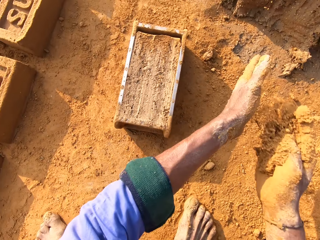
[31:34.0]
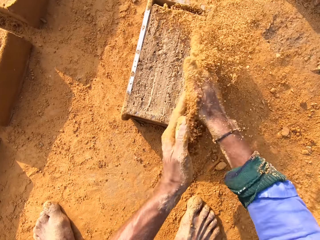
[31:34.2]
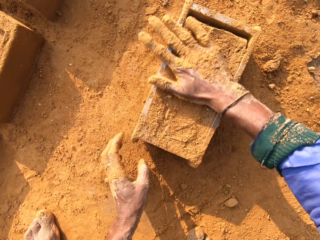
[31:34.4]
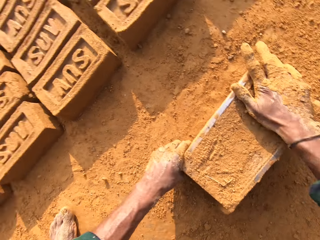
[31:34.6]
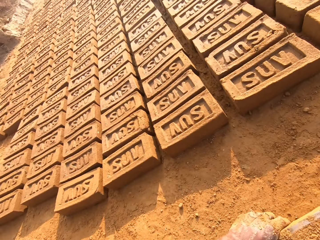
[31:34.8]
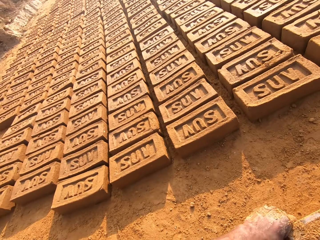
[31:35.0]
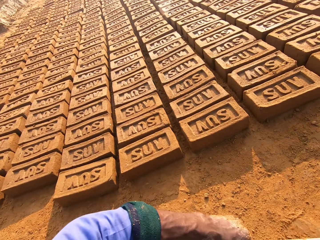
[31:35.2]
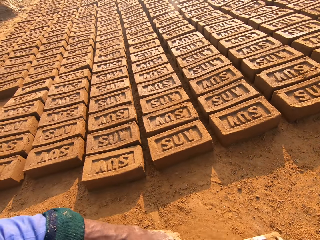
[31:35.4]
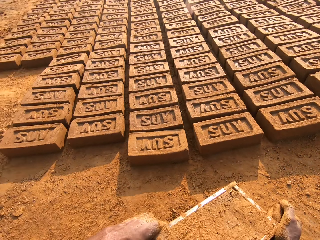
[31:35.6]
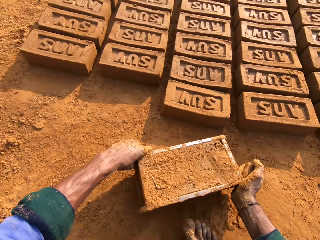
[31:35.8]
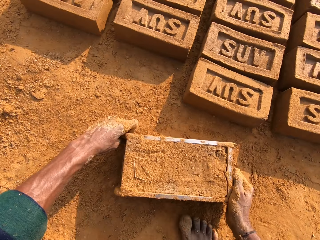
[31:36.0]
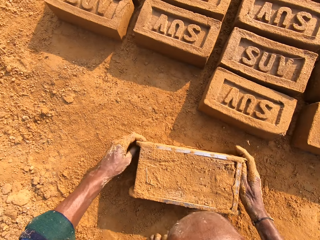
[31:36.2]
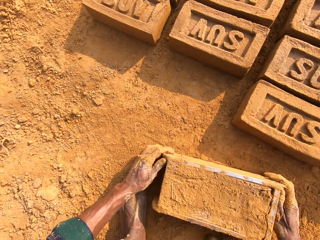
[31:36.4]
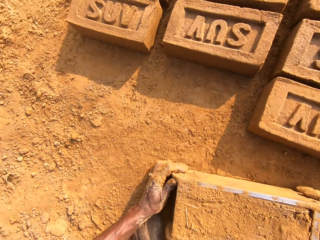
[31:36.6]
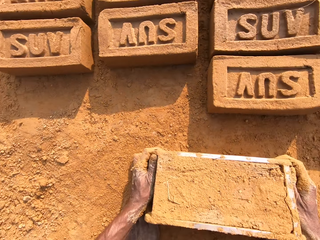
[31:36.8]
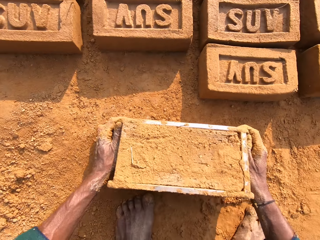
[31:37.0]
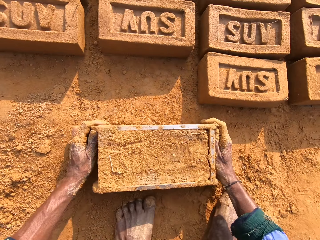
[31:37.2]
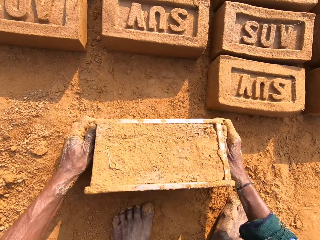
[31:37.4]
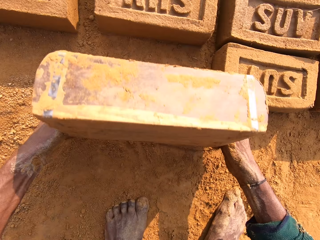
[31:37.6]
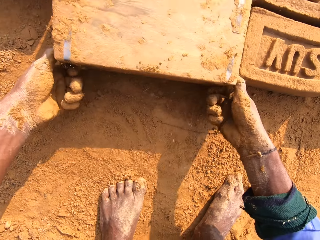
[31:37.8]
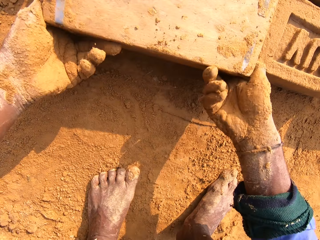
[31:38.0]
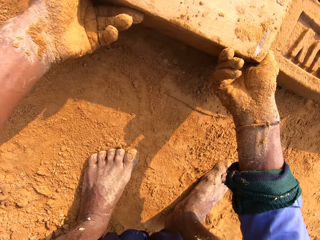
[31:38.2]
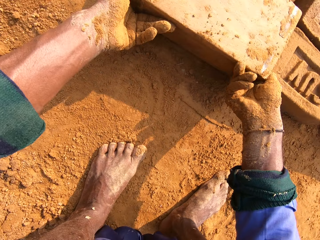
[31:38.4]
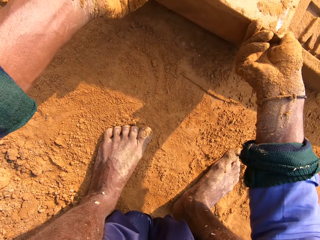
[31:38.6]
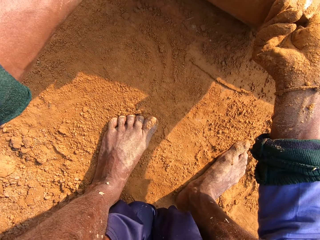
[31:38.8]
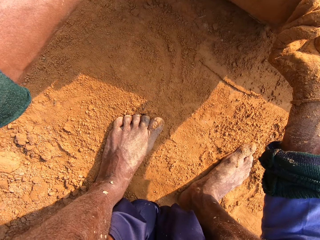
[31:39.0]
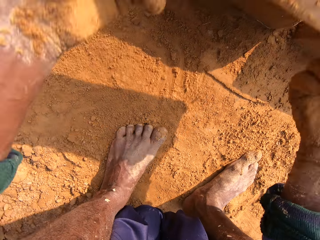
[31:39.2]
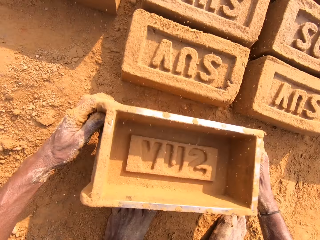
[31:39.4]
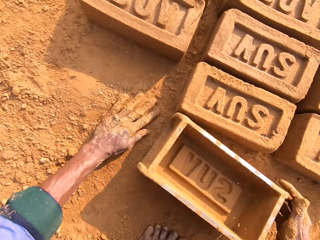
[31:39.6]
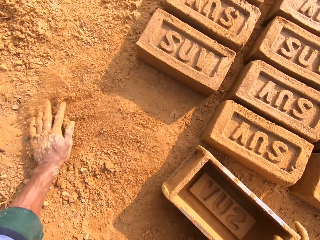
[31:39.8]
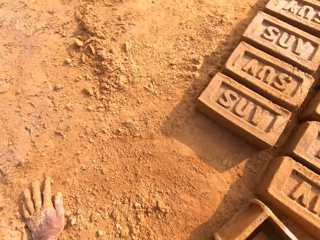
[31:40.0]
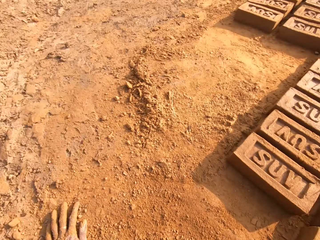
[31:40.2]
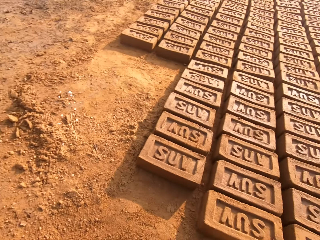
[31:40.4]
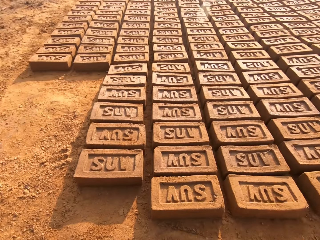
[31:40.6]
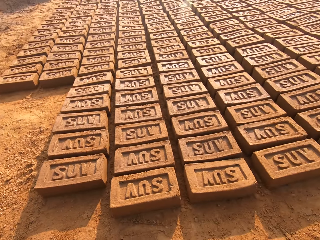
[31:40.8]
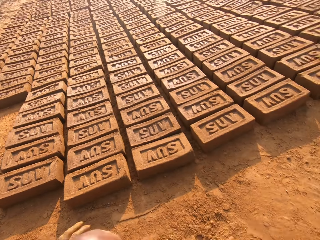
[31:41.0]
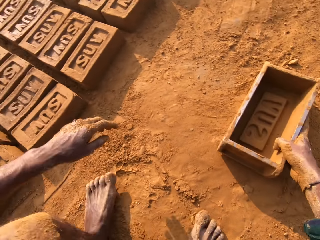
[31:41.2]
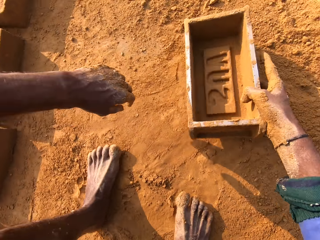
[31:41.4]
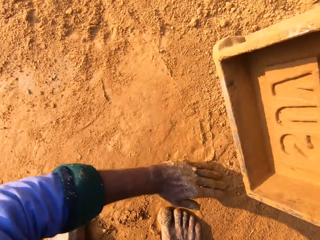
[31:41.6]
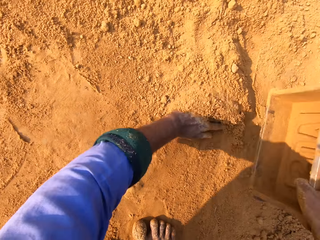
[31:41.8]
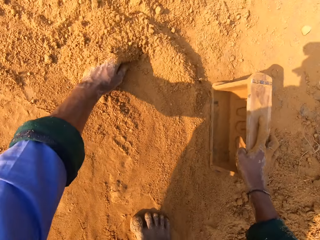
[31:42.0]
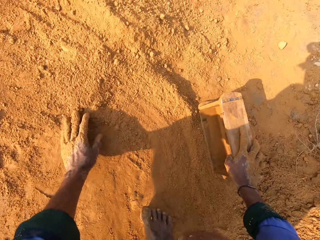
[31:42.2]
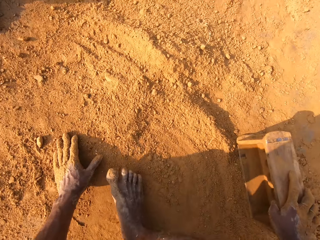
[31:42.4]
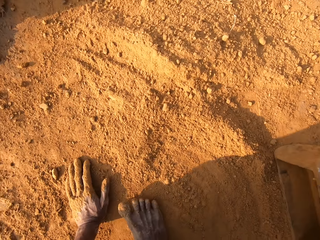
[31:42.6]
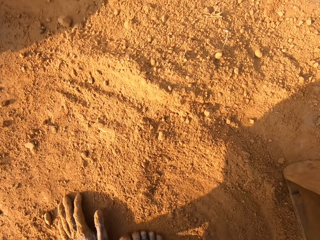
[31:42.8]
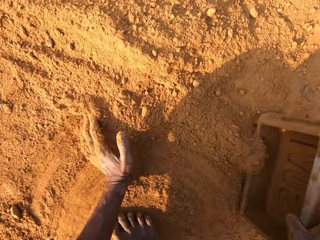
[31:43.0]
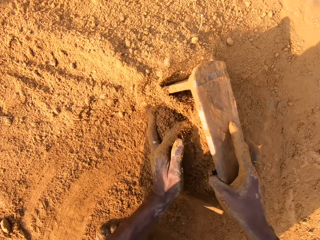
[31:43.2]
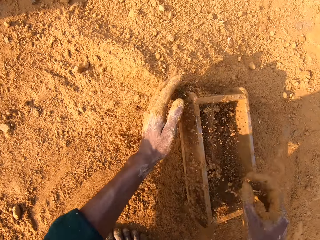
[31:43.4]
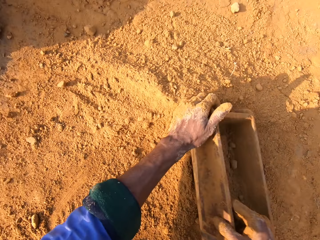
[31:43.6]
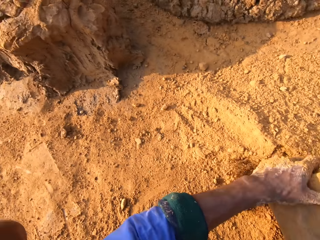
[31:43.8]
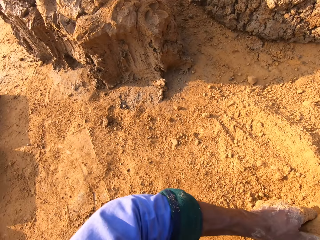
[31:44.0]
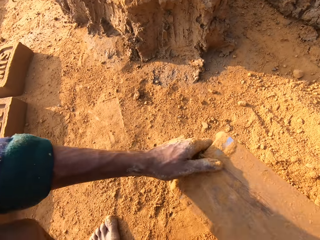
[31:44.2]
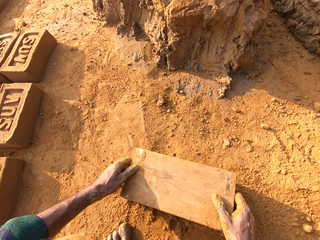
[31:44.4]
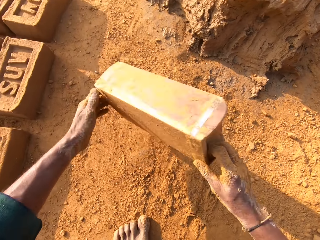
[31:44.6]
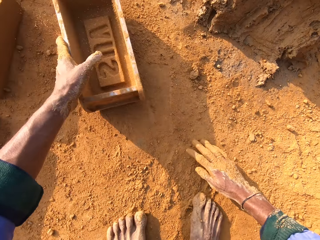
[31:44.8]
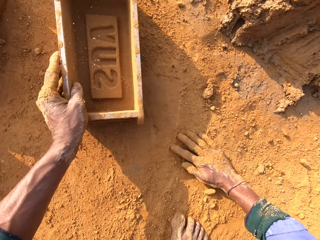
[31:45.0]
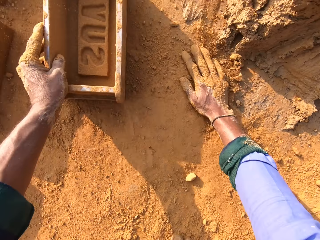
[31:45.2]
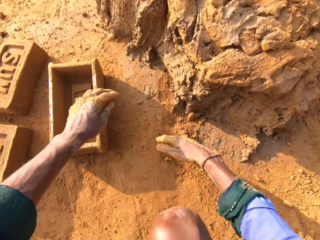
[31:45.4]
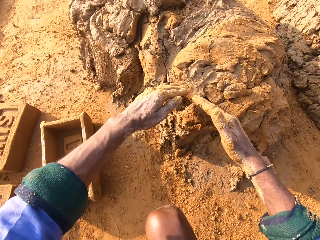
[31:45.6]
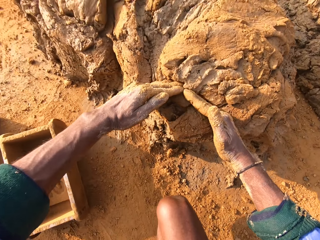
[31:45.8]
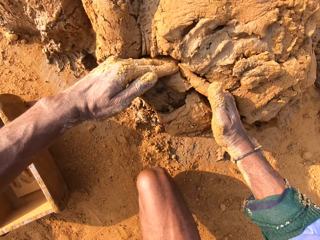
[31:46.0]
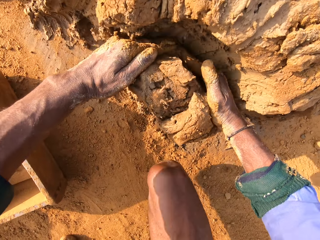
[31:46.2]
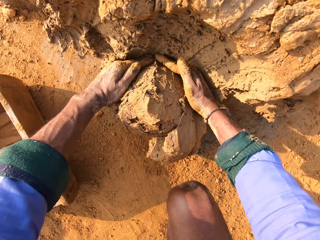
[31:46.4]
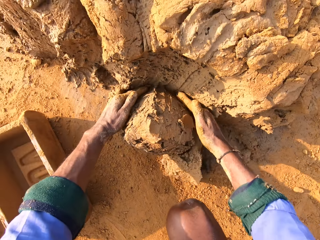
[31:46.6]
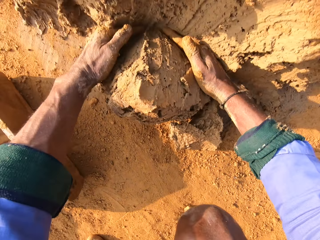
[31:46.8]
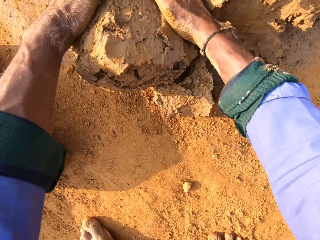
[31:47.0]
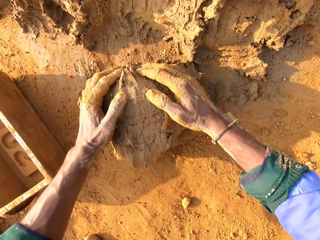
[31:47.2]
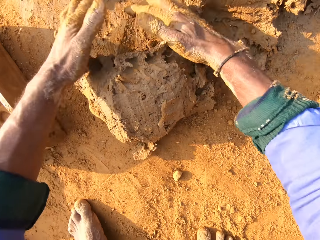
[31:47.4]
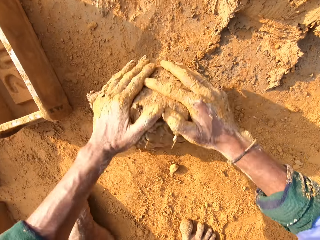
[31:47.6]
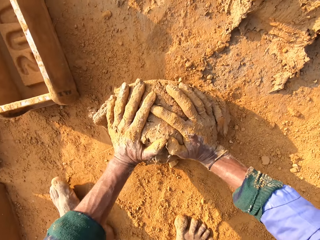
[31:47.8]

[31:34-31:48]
The camera wearer picks the soil and spreads the soil on the mud. They cover the brick mold with soil. They put the brick mold on the ground. They flip the brick mold on the ground. They put the brick mold on the ground again. They remove the mud brick from the brick mold. They touch the soil. They pick the brick mold and touch the soil. They collect soil with the brick mold and put the soil to the brick mold. They pour the soil. They throw the brick mold. They touch the soil, scoop molding clay, and cut the mud.

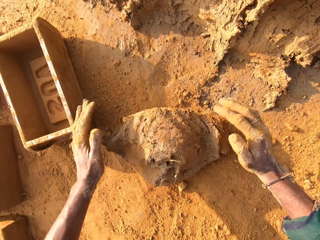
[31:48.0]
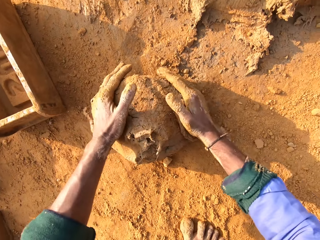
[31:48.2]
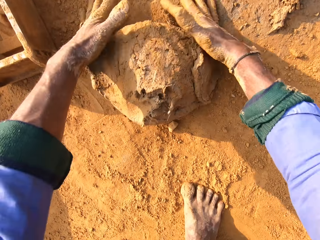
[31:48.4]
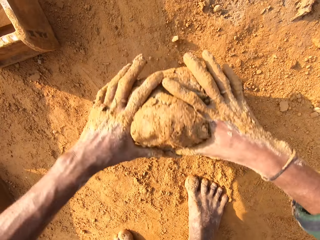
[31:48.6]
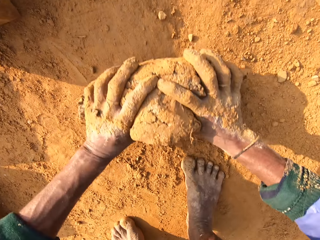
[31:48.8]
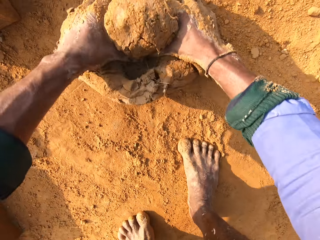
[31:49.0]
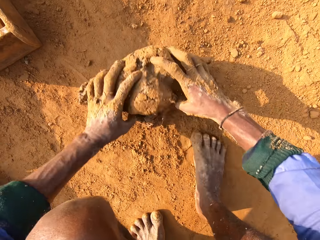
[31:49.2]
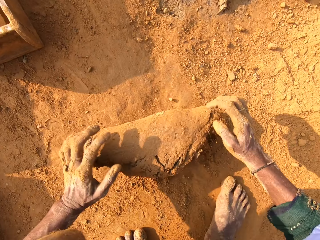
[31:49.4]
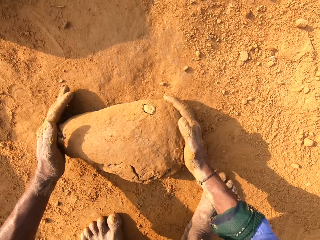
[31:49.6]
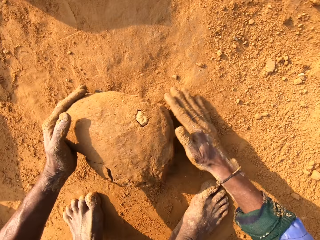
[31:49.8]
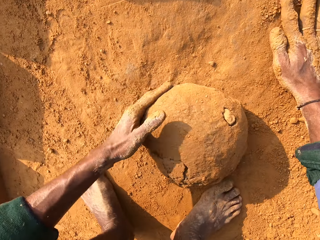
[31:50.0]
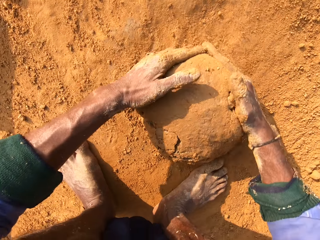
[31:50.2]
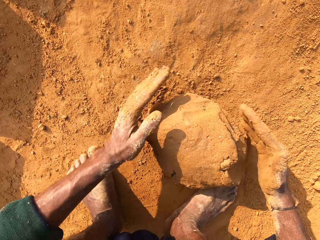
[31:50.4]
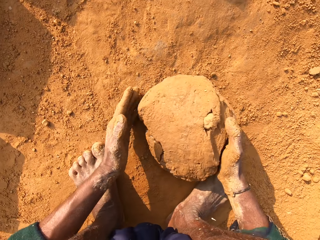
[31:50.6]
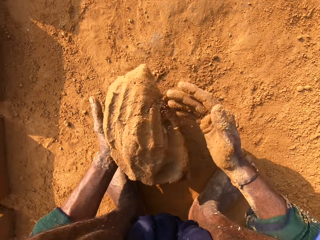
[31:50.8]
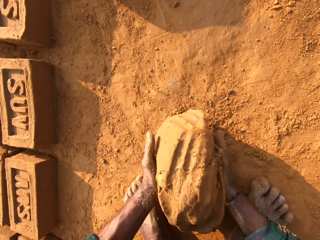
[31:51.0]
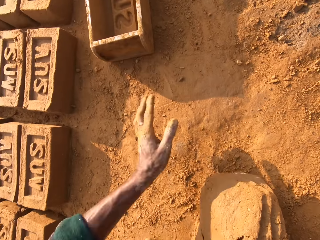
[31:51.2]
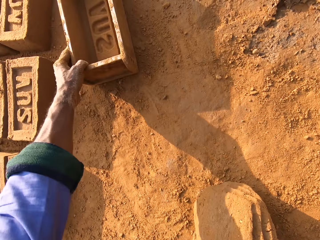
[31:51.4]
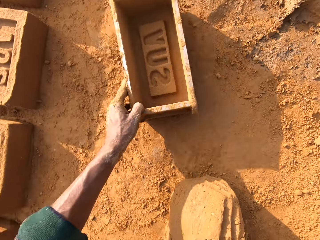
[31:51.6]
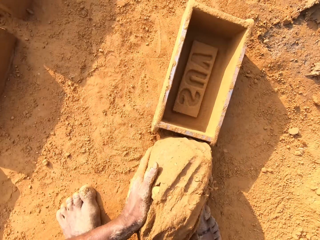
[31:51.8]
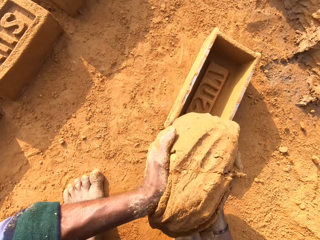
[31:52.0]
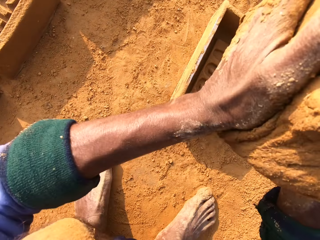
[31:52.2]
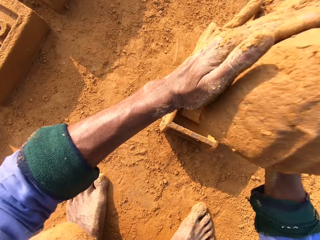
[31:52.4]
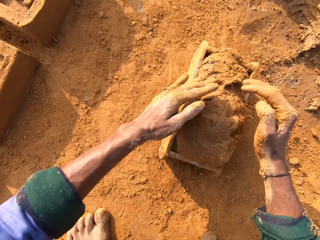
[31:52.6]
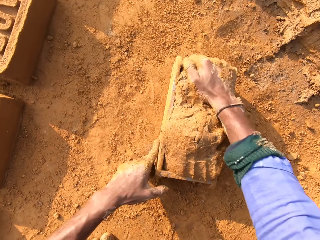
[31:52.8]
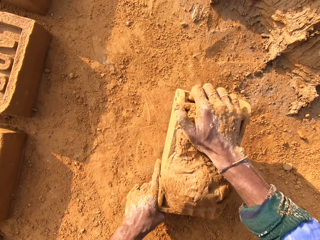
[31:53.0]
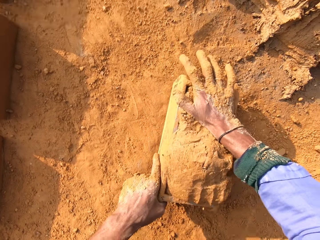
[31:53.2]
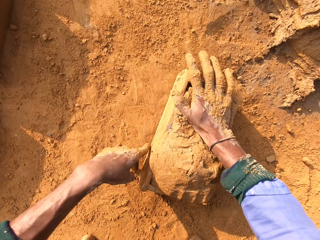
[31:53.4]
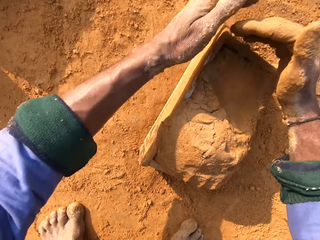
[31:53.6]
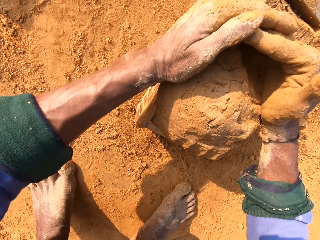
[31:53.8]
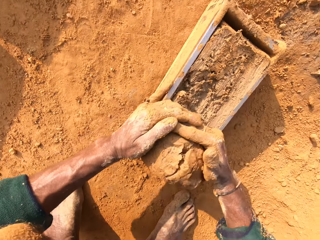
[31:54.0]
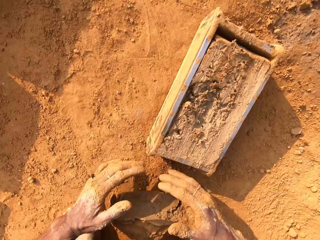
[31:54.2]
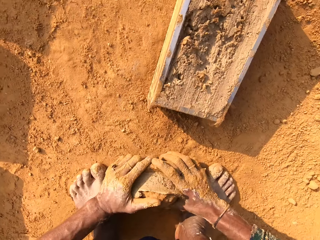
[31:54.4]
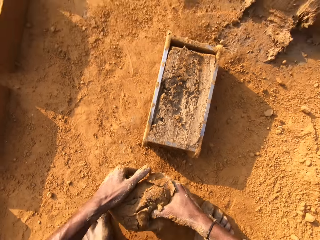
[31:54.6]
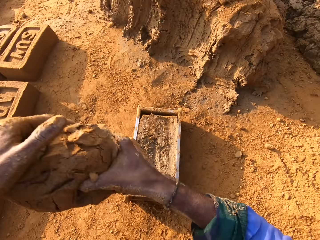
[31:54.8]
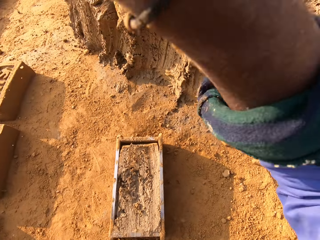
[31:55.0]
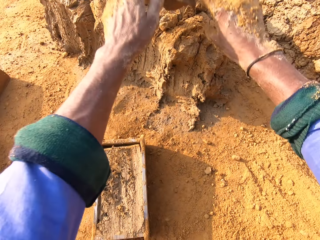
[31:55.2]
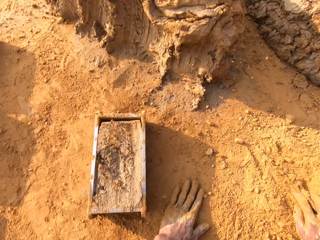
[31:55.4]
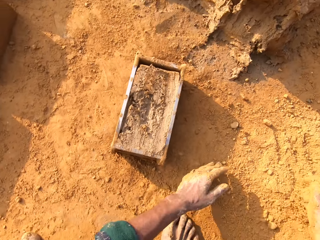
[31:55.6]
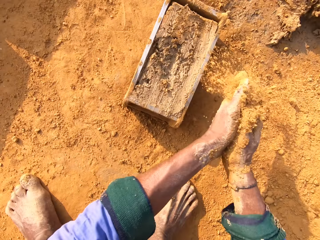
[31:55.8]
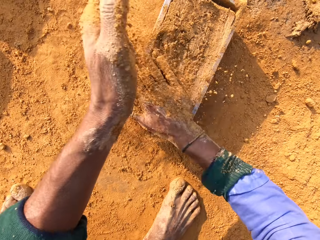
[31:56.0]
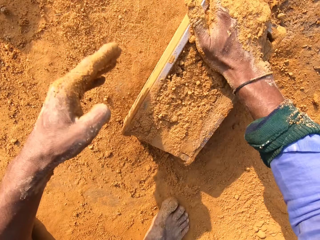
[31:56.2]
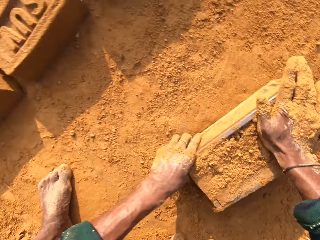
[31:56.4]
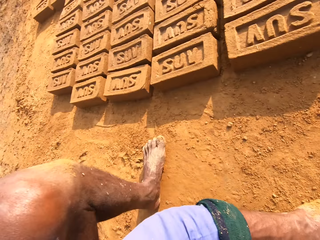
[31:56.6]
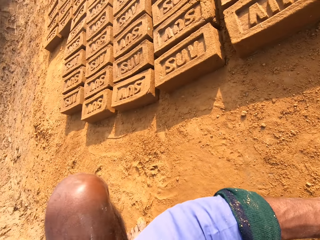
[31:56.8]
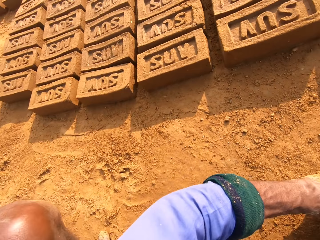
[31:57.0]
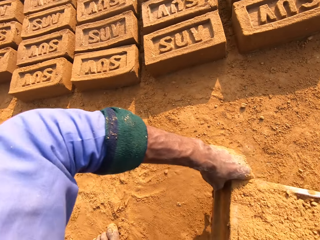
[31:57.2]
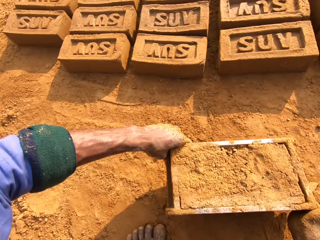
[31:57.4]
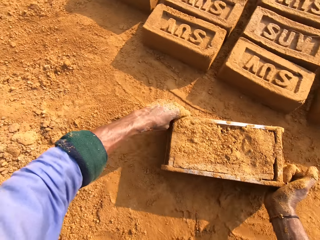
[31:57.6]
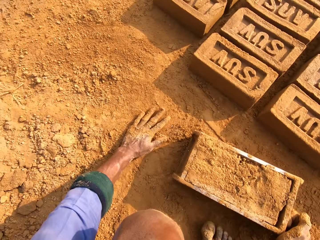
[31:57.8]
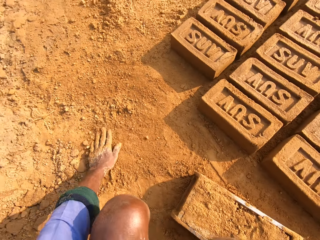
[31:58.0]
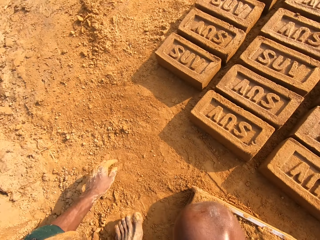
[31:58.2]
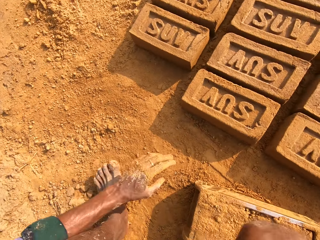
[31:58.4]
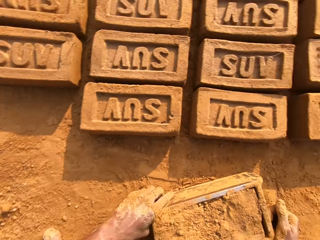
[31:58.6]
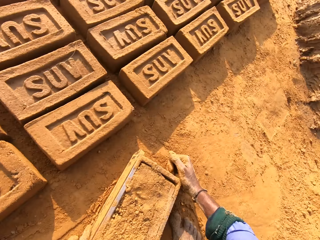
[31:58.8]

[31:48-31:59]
The camera wearer rolls molding clay on the floor. They pick the mud, pick the brick mold, and pull the brick mold closer. They put the molding clay in the brick mold and press the mud. They cut the mud and remove extra molding clay from the brick mold. They pick the mud and throw the mud. They pick the soil, put the soil to the mud, and cover the brick mold with soil. They pick the brick mold with mud and put the brick mold on the ground.
